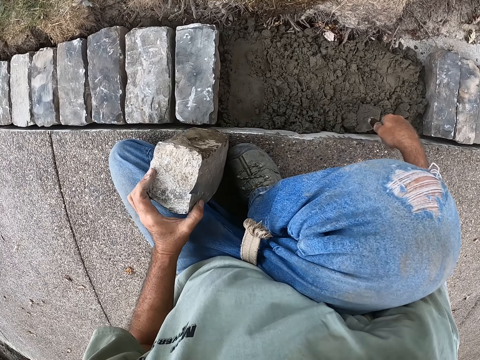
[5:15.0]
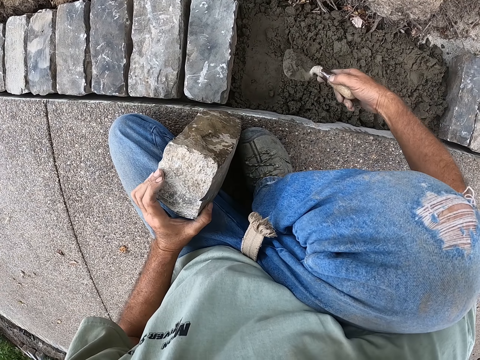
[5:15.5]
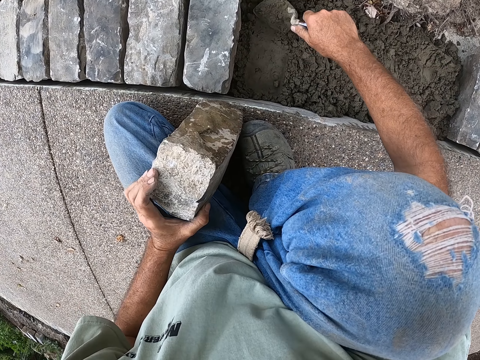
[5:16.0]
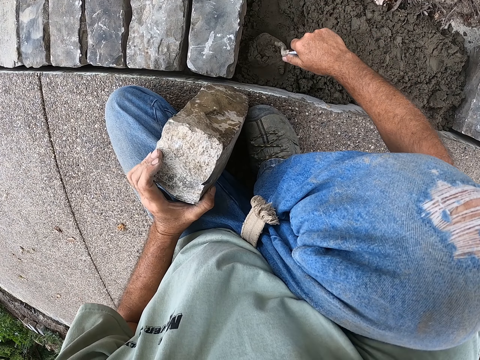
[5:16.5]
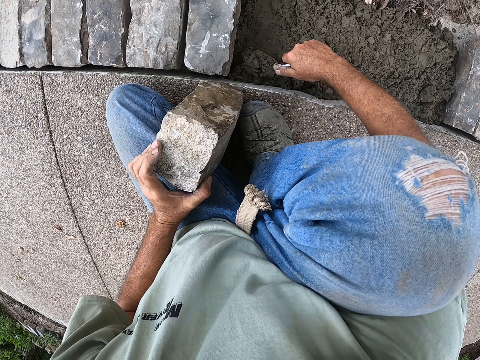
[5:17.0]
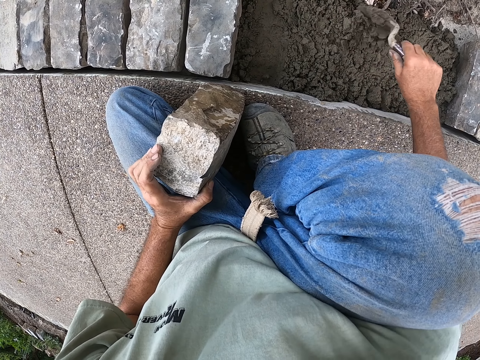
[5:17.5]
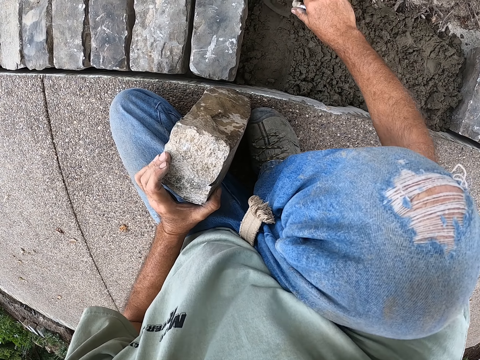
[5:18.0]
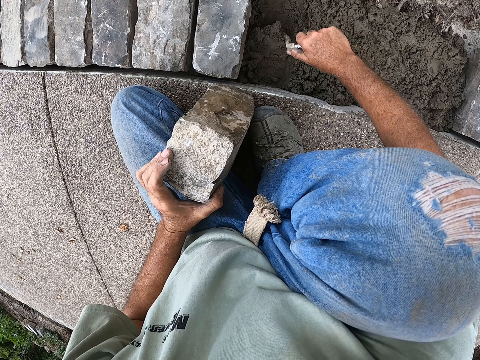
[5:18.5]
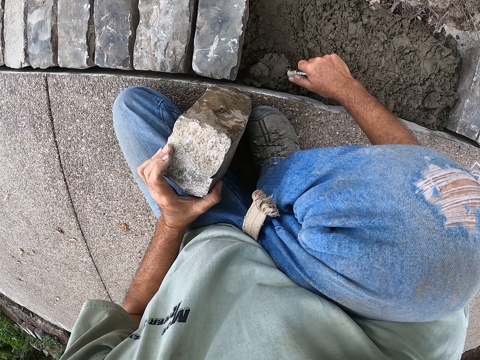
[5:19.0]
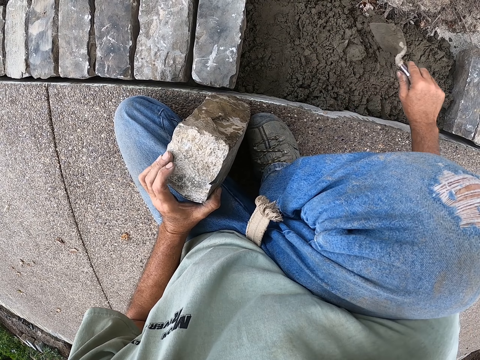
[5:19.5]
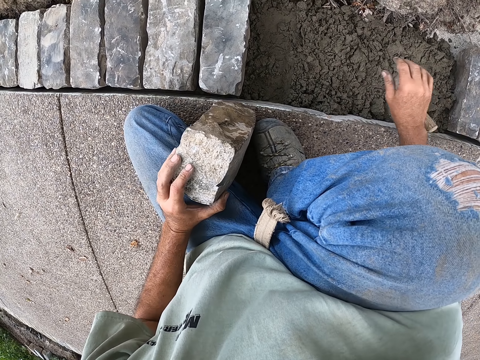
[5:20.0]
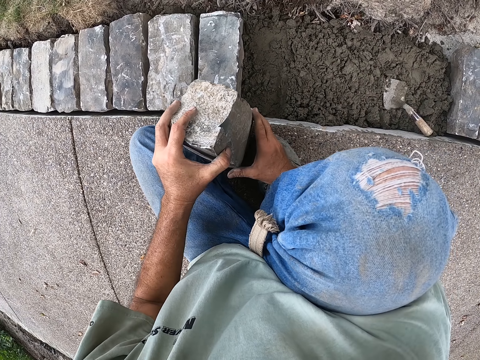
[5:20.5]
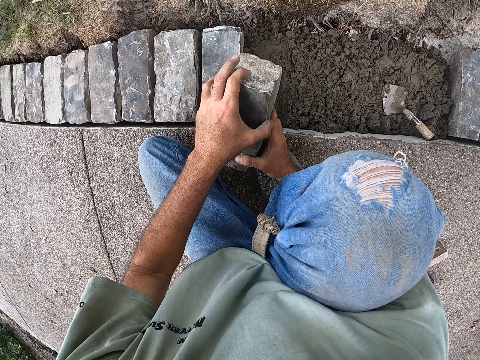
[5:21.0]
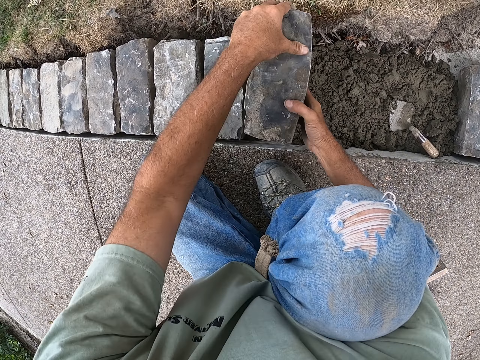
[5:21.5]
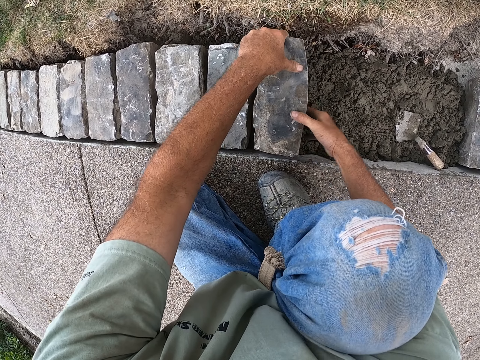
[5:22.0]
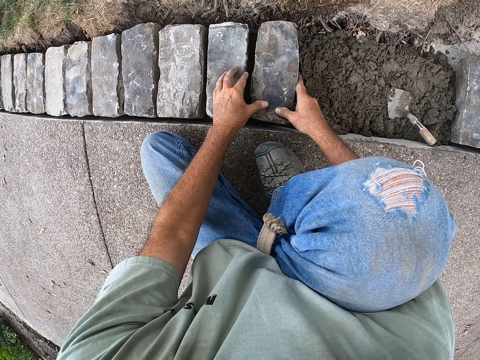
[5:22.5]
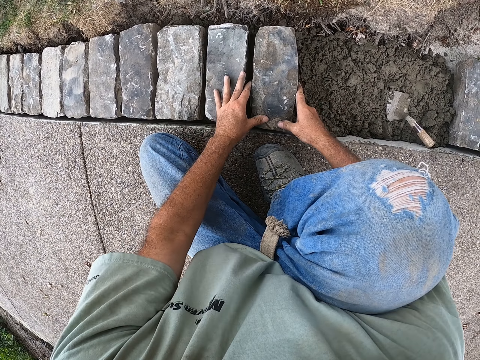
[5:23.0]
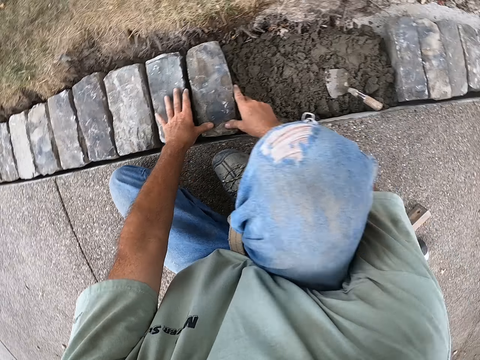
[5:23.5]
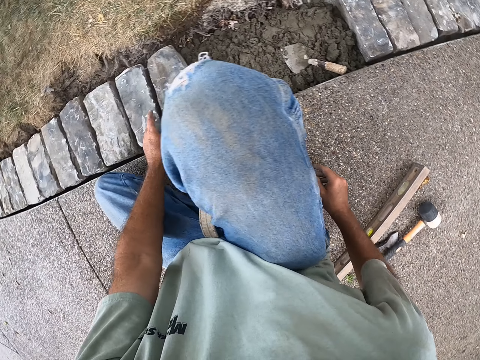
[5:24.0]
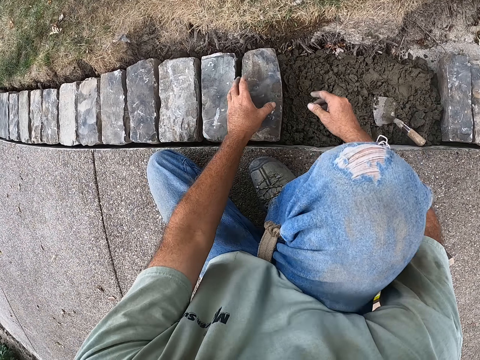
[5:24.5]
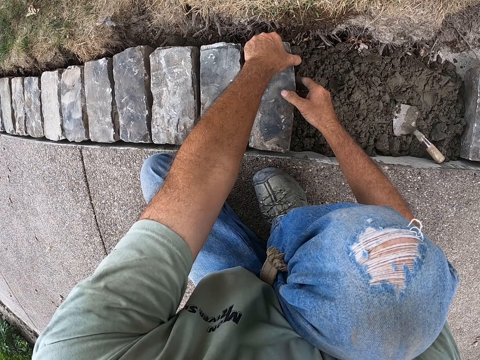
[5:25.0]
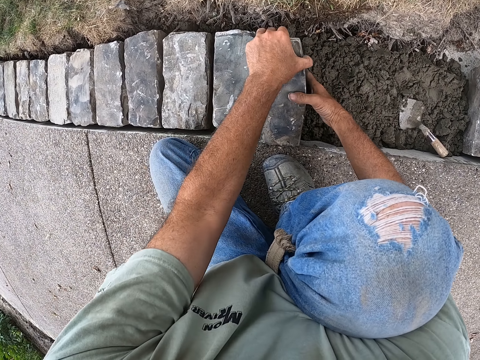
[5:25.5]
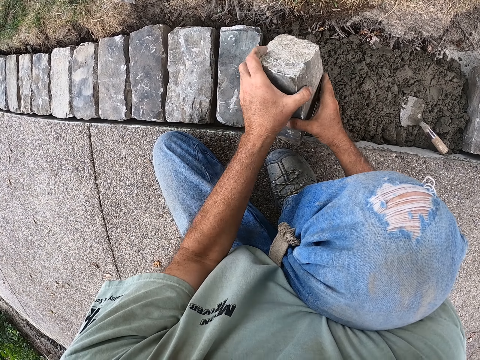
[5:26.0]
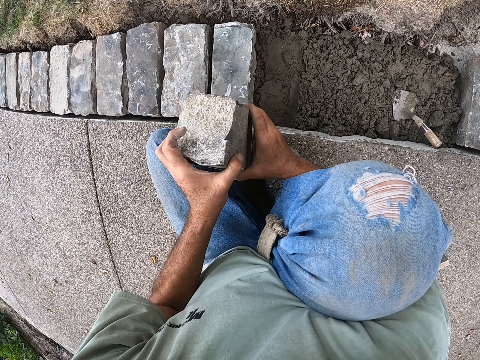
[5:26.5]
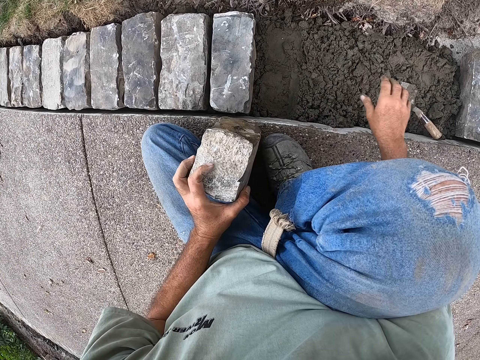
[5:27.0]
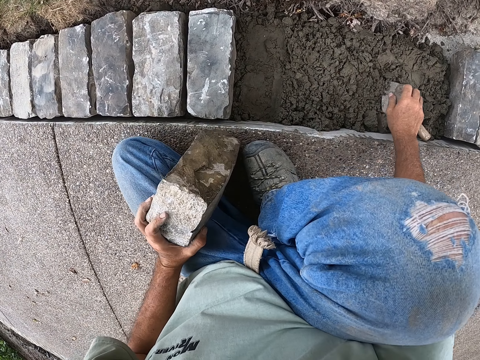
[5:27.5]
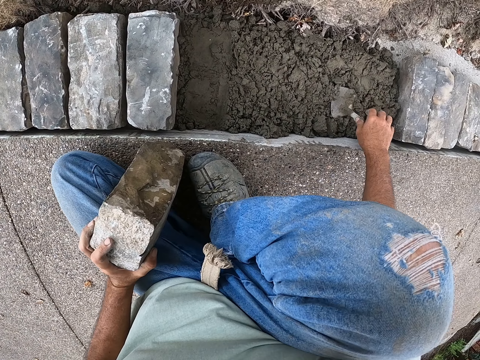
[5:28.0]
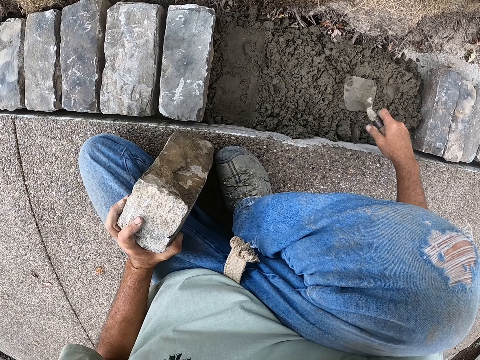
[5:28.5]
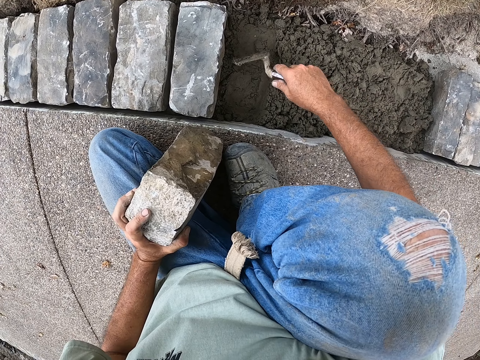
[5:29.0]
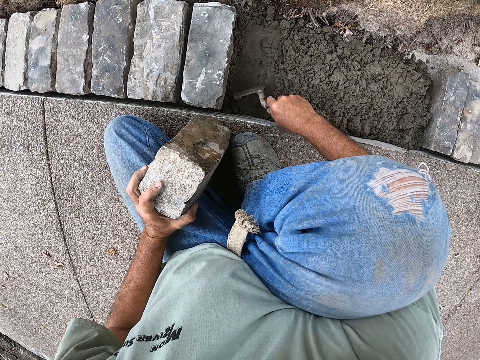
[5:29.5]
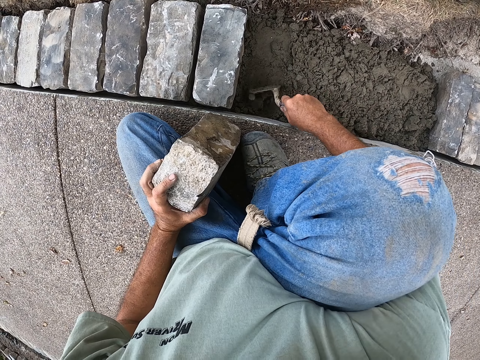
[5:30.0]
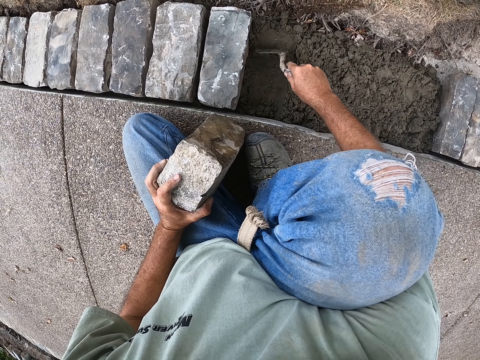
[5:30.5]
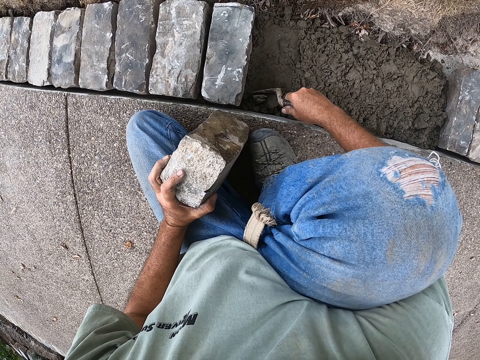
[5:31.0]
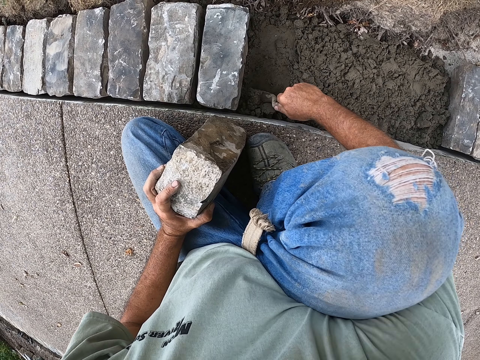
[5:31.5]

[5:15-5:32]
The camera wearer picks up the building trowel from the cement. They scoop cement with the trowel. They throw cement to the other cement. They spread the cement with the building trowel. They place the block down. They touch the block. They lift the block. They pick up the building trowel. They spread the cement with the building trowel.

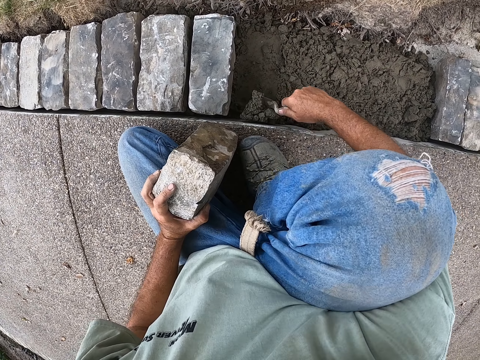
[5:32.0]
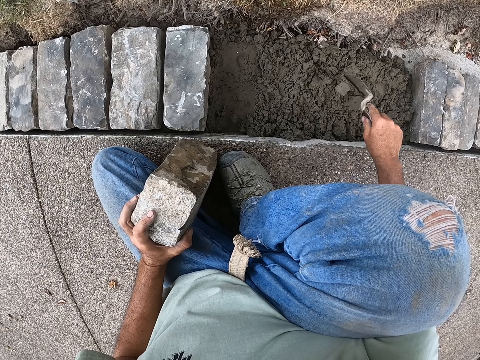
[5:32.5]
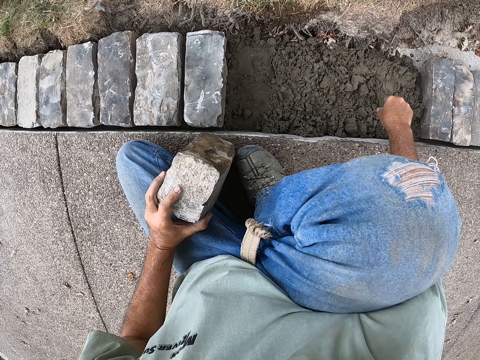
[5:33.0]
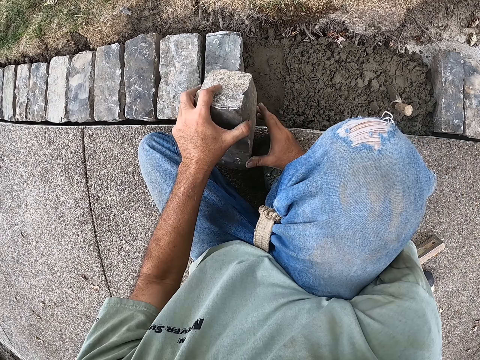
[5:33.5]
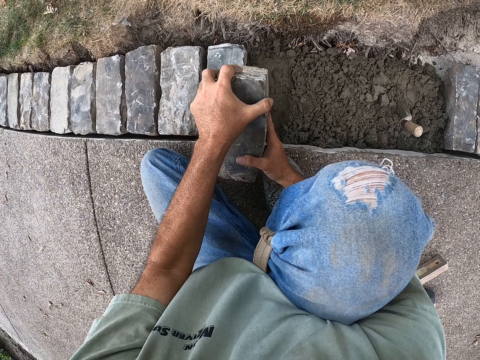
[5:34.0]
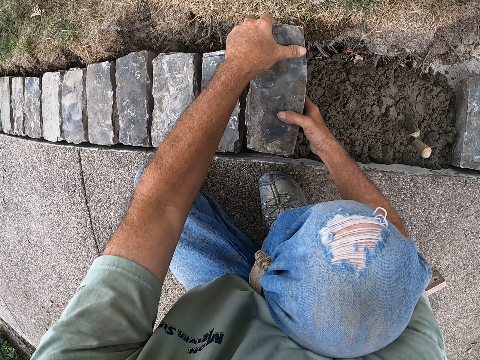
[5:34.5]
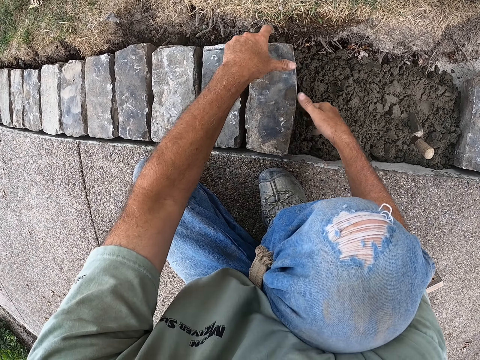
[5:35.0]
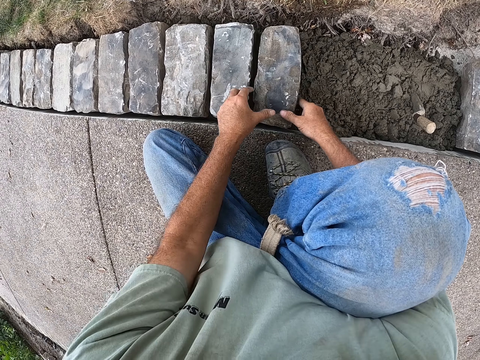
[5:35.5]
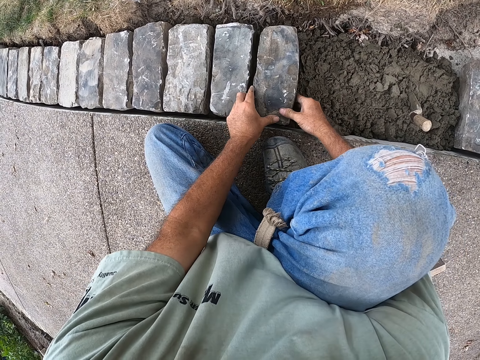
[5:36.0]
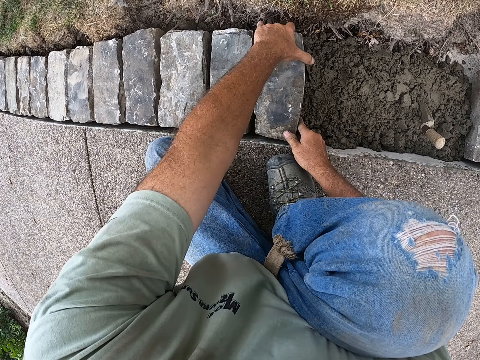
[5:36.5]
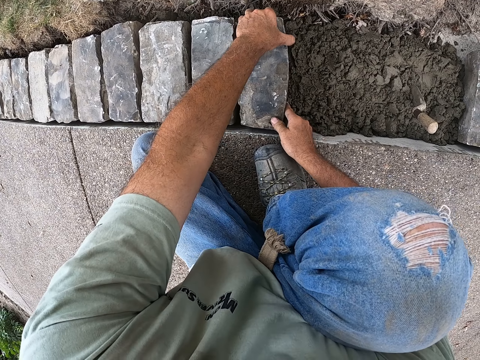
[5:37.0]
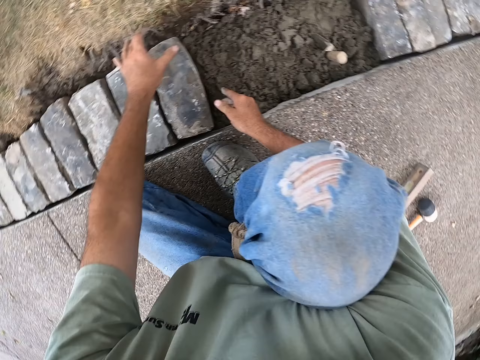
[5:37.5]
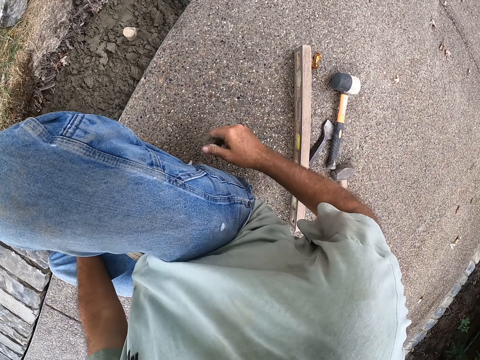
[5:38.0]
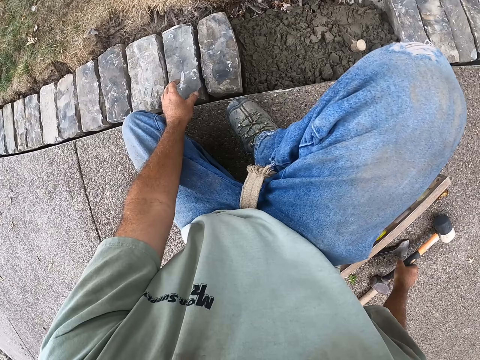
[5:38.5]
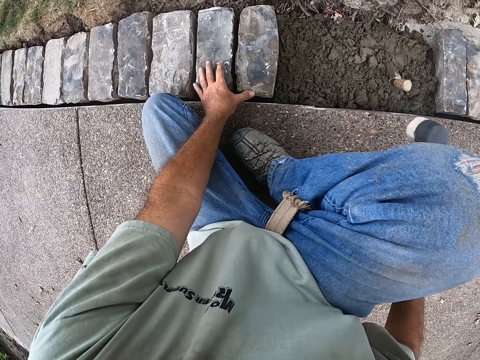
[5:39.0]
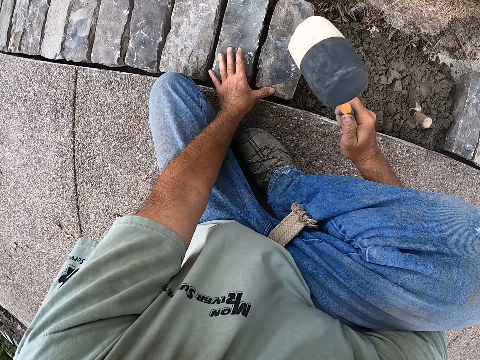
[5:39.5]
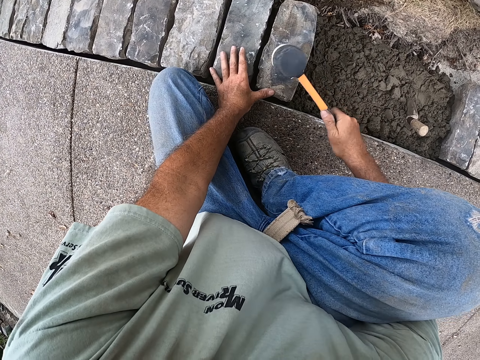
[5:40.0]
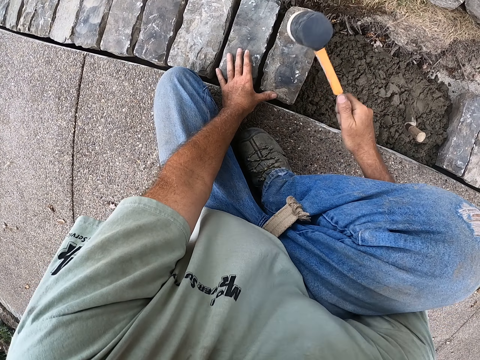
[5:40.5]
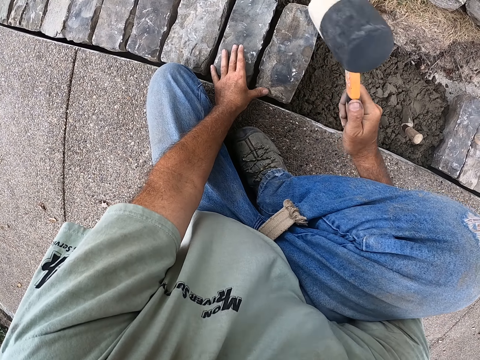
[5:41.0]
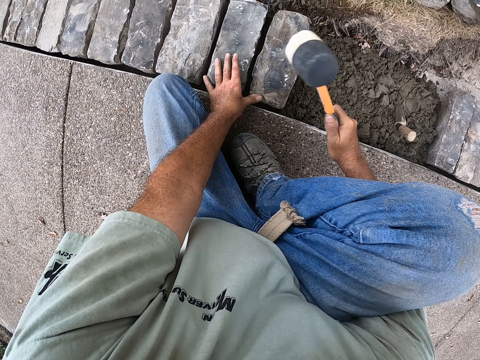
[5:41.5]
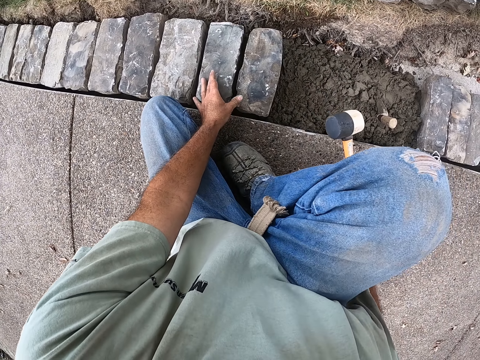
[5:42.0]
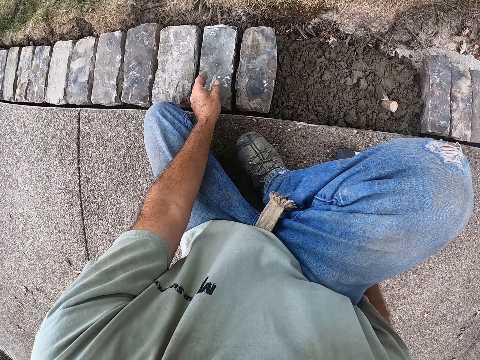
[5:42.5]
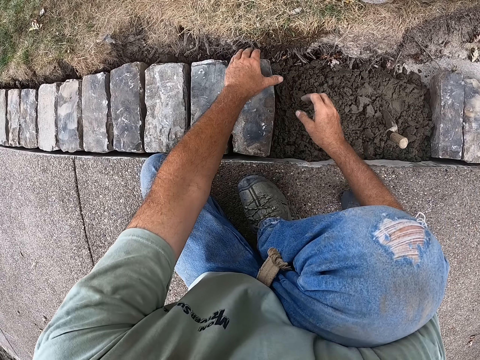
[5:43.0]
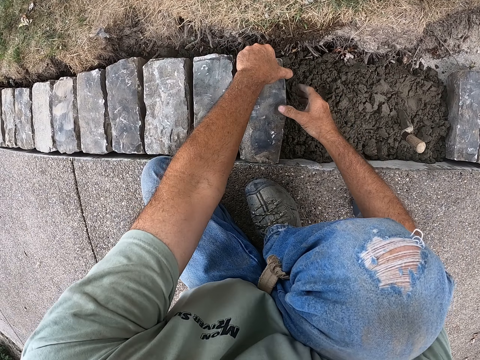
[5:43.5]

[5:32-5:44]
The camera wearer sticks the trowel on the cement. They place the block down. They drop the brick on the cement. They pick up the mallet on the ground. They hit the block with the mallet. They place the mallet down on the ground.
